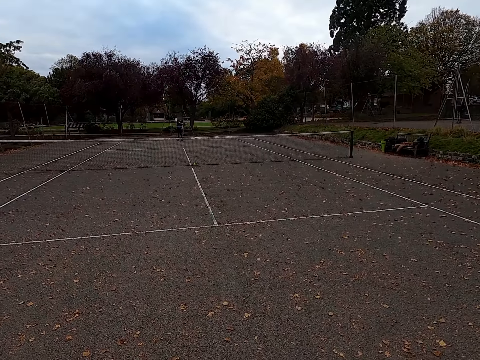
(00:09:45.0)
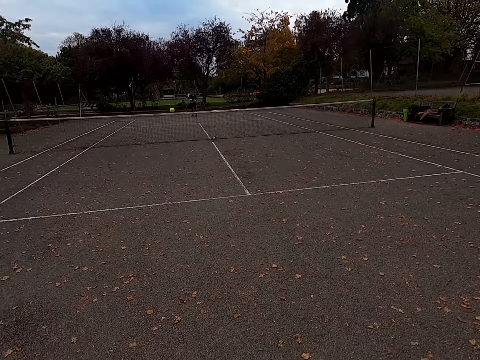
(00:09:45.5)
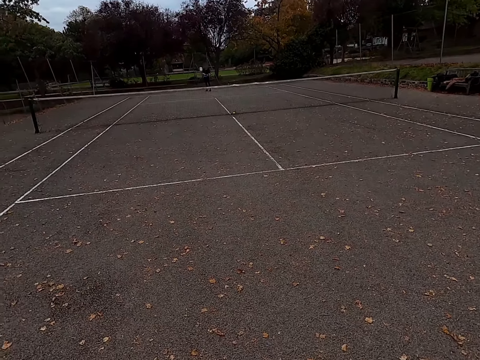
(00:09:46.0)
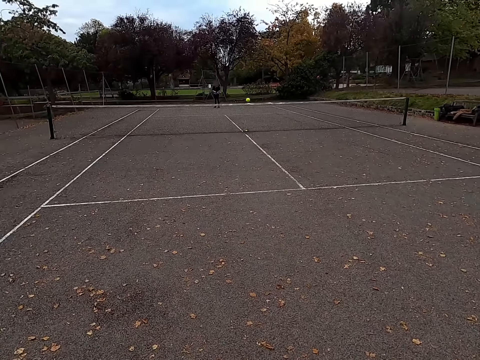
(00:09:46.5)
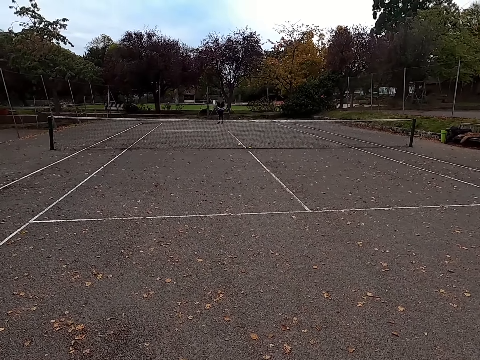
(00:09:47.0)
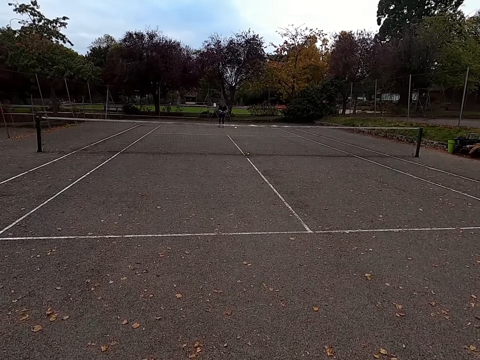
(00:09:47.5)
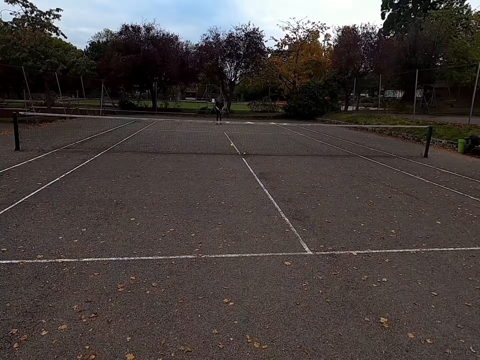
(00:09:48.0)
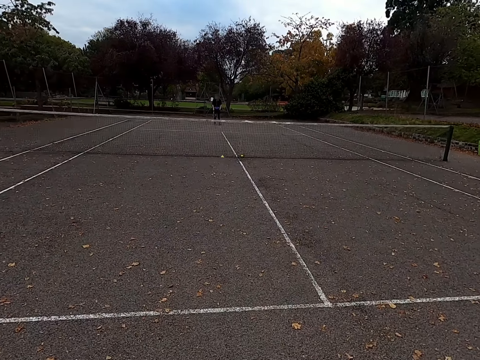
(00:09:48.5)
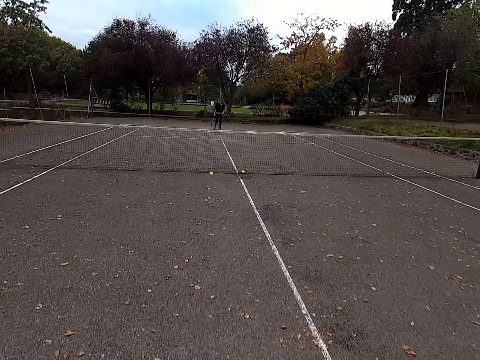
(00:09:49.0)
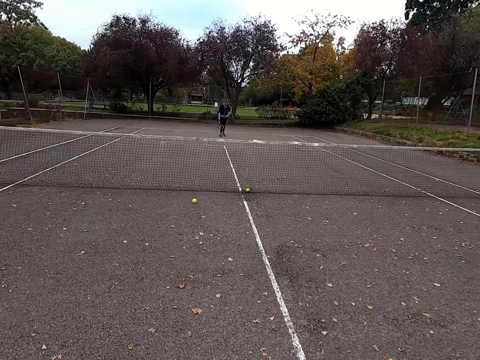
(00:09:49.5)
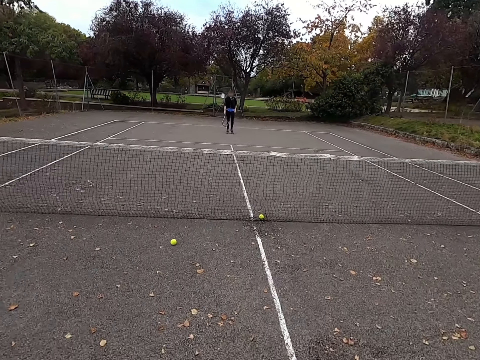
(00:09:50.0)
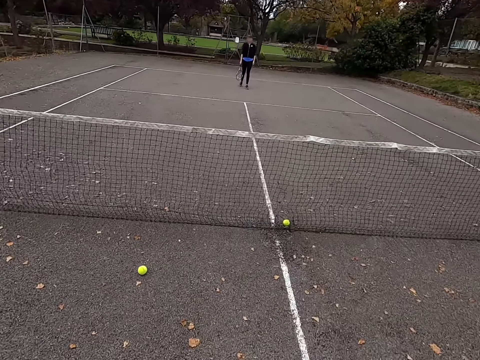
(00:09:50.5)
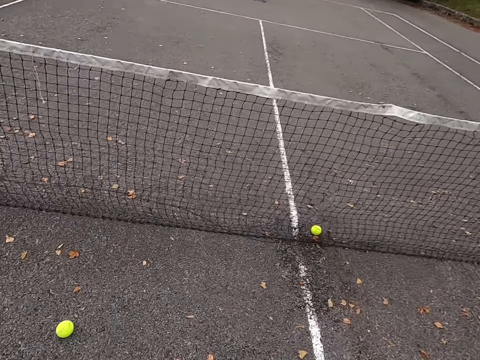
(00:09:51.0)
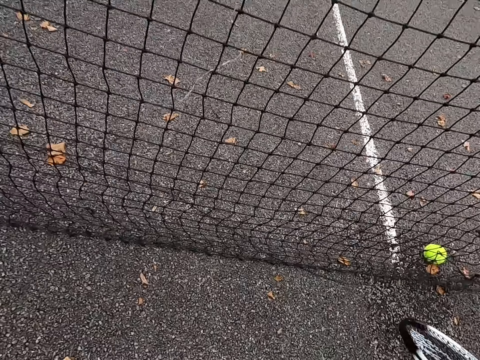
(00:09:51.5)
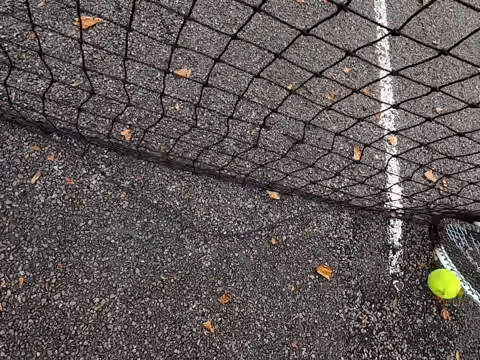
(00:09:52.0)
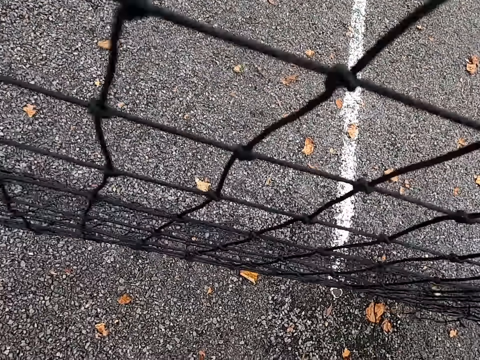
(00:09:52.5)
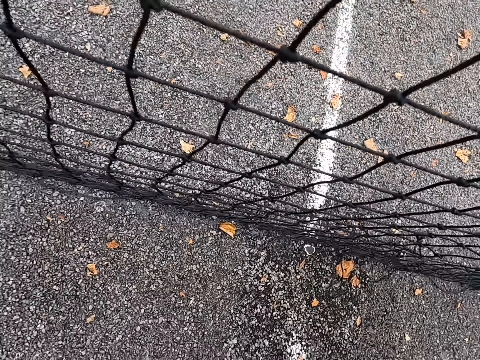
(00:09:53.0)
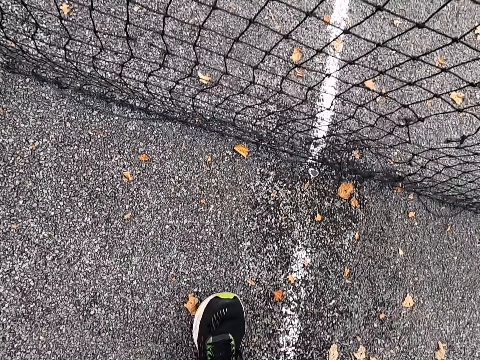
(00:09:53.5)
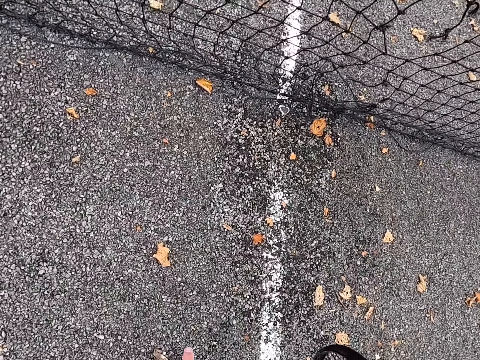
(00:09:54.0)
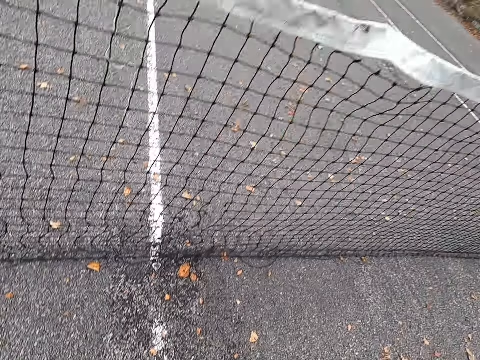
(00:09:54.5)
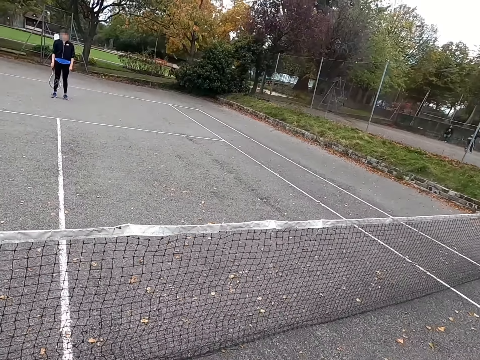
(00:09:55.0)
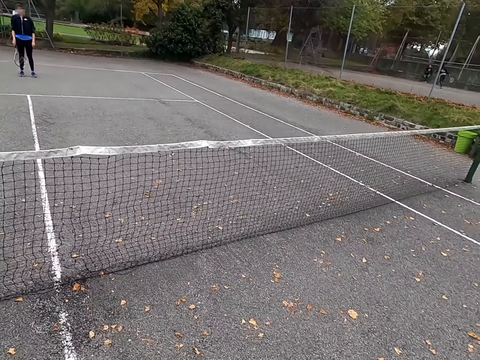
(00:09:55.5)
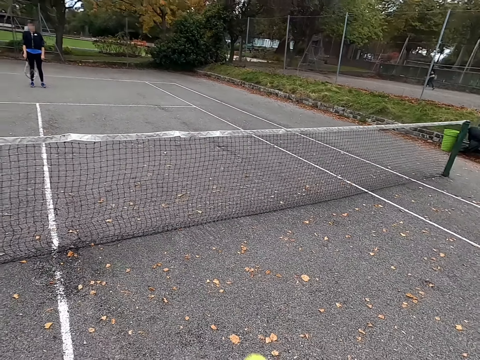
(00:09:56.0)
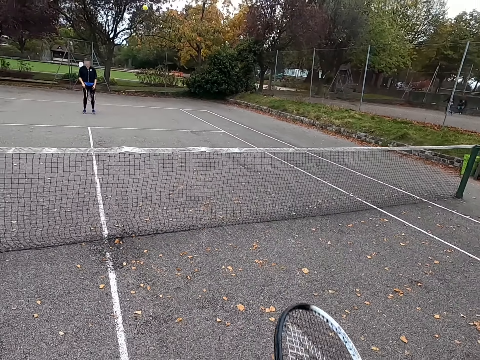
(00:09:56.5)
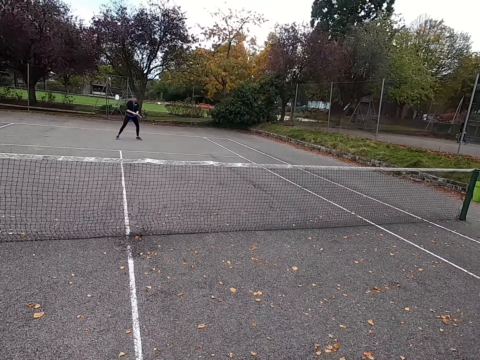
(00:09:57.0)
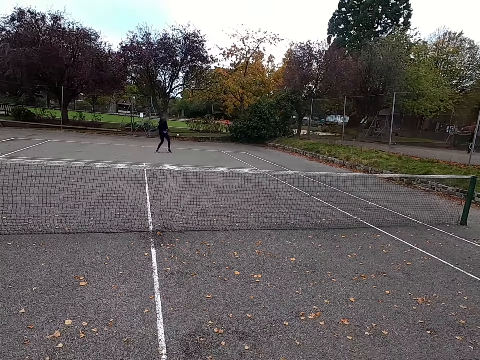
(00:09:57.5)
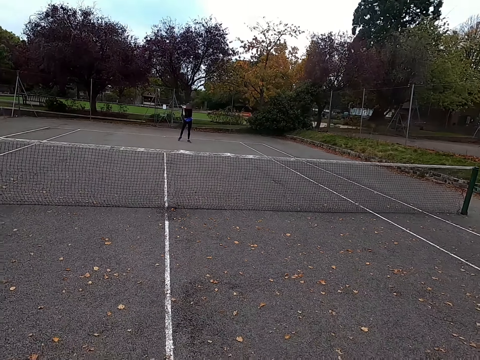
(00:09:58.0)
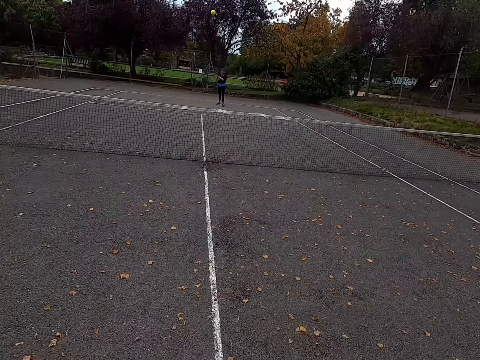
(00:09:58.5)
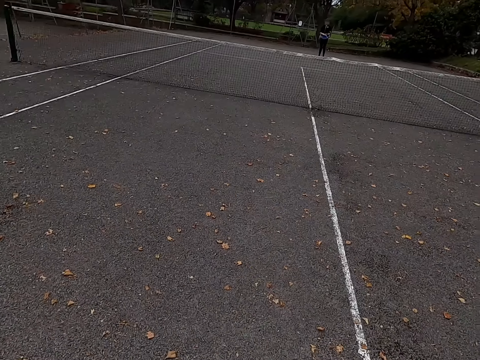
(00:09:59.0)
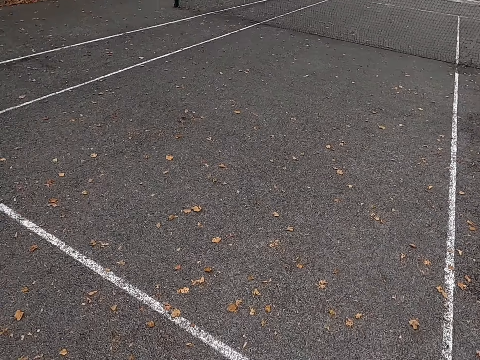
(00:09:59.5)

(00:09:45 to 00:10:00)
The camera wearer hits the tennis ball with a racquet. They walk around the tennis court. They walk to the ball, pick up the tennis ball and move the ball. They hit the tennis ball with a racquet. A woman hits the tennis ball with a racquet.

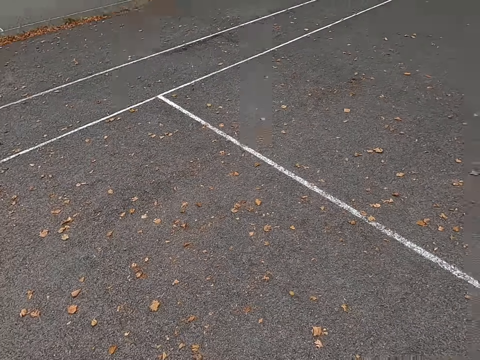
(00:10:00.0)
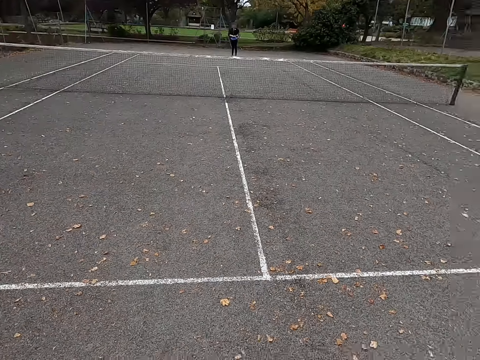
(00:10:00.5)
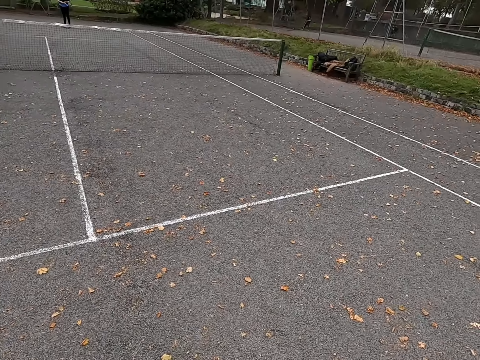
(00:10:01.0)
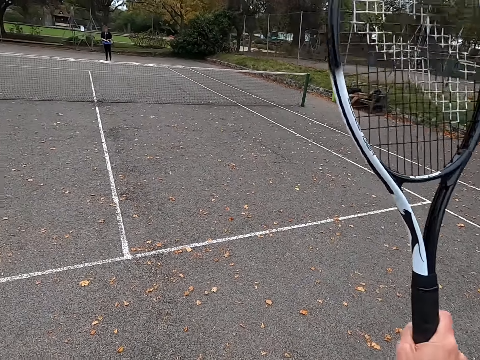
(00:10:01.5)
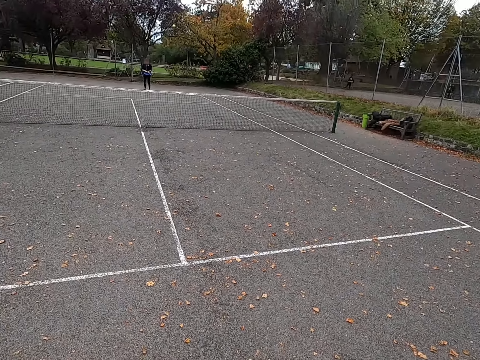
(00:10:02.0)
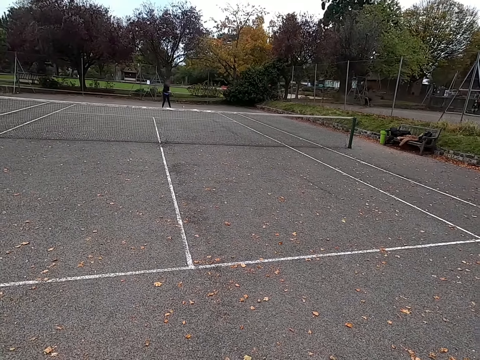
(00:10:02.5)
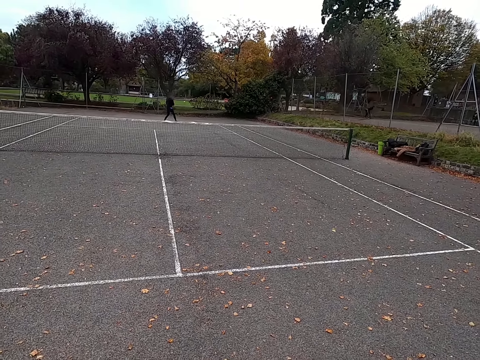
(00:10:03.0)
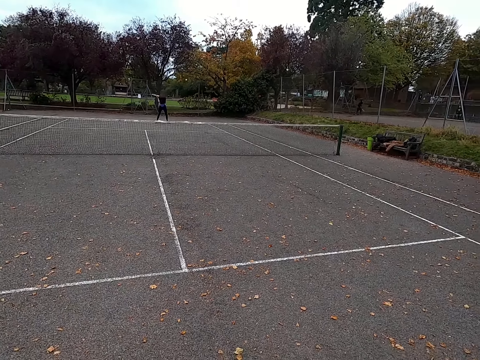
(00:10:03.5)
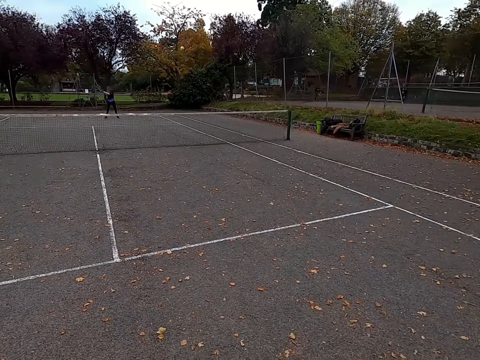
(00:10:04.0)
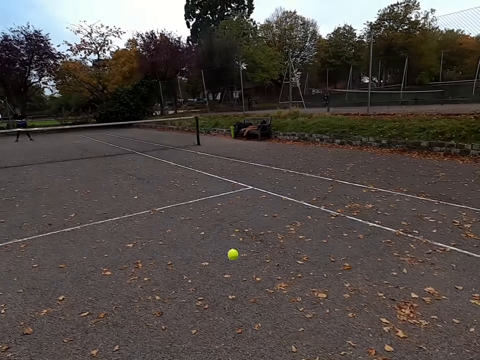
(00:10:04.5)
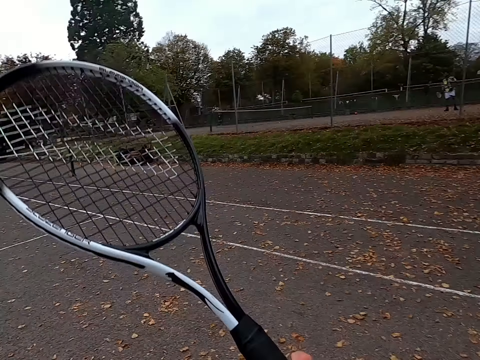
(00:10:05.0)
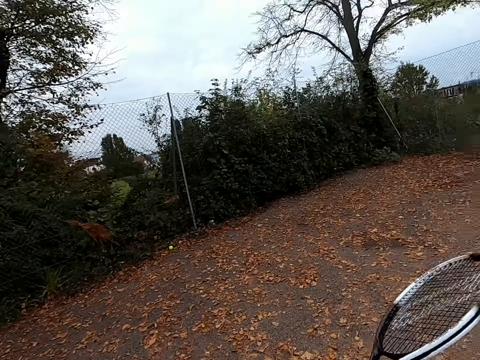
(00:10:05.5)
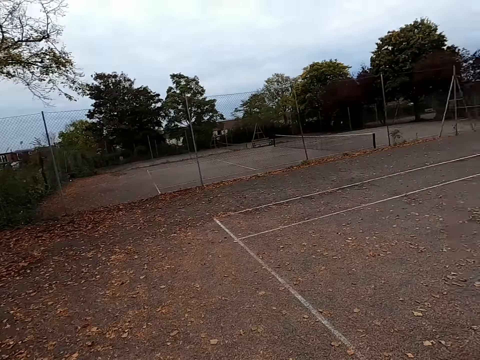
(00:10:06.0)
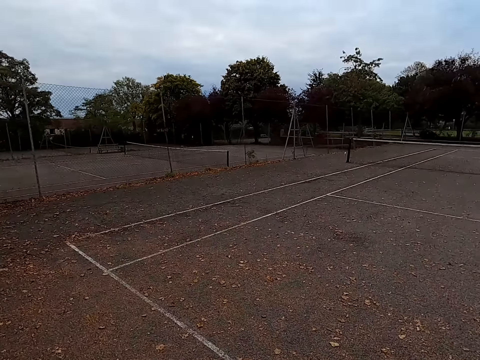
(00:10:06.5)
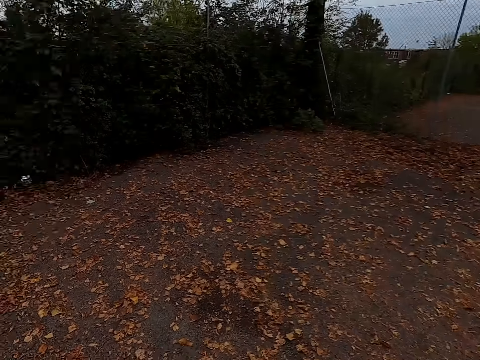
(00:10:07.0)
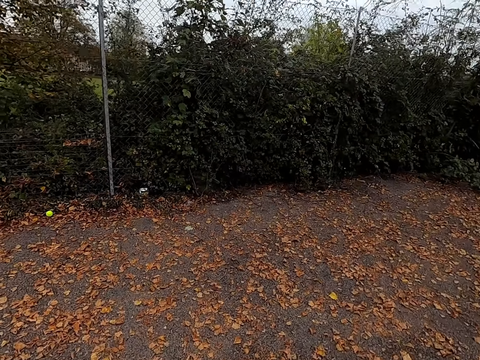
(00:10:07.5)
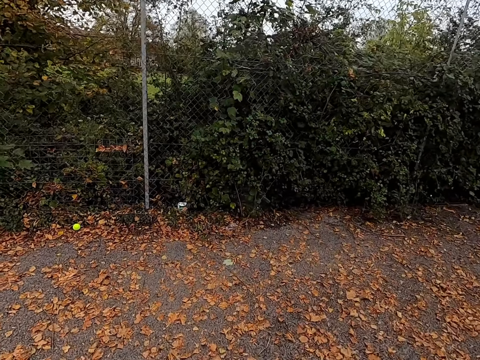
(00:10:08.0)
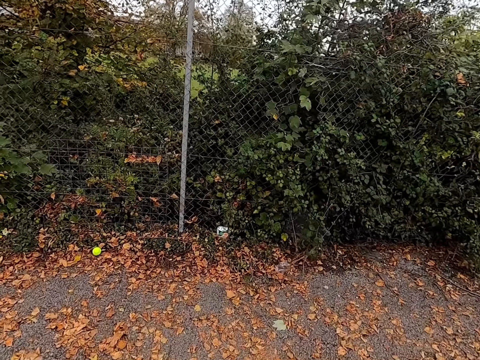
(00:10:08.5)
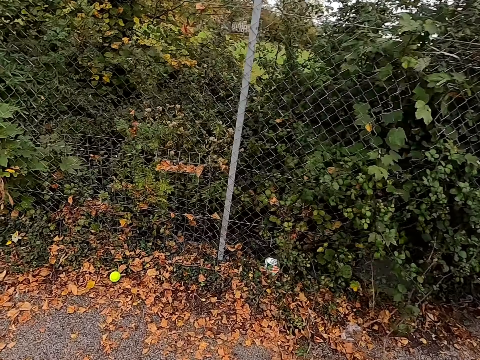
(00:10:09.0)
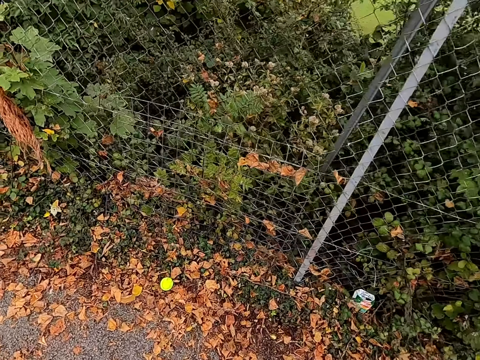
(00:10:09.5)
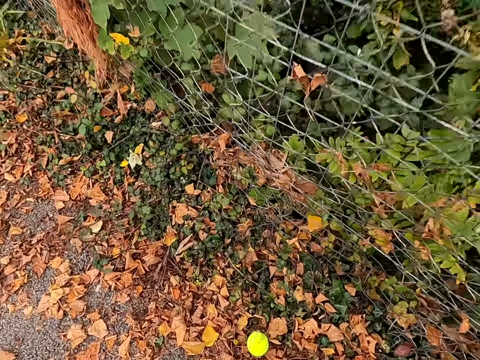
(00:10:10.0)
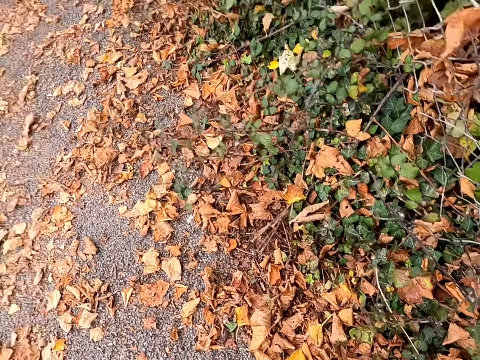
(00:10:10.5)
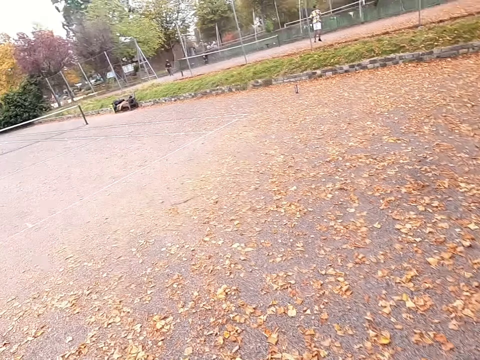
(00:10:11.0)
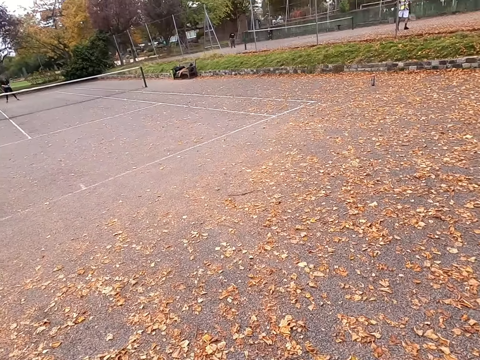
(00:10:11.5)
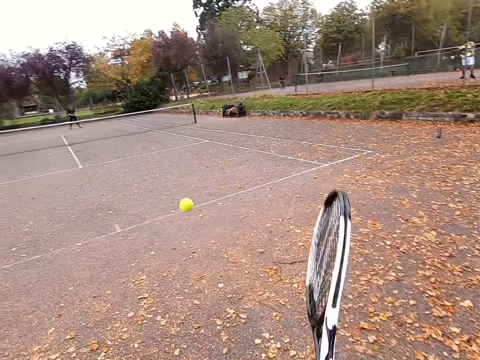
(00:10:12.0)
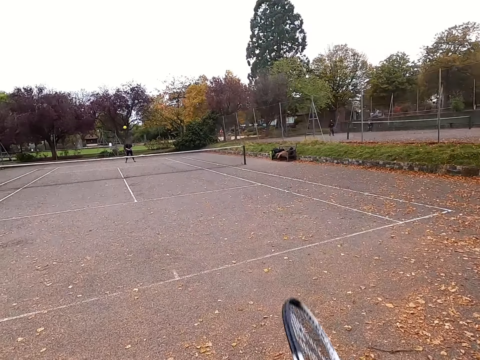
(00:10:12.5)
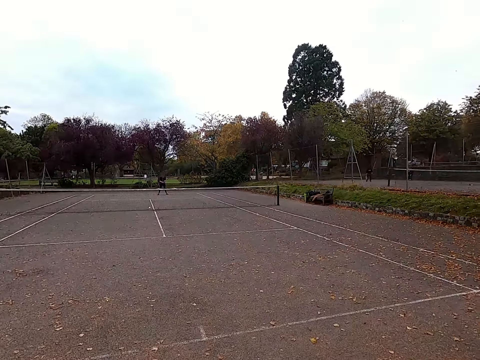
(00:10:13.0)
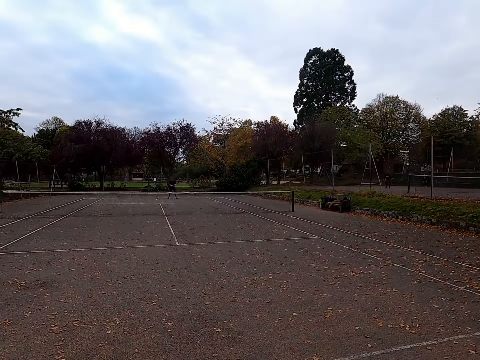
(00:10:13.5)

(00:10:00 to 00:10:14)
The camera wearer looks around the tennis court and hits the tennis ball with a racquet. A woman hits the tennis ball with a racquet. The camera wearer looks around the tennis court. They walk to the ball and walk around the tennis court. They pick up the tennis ball and hit the tennis ball with a racquet.
